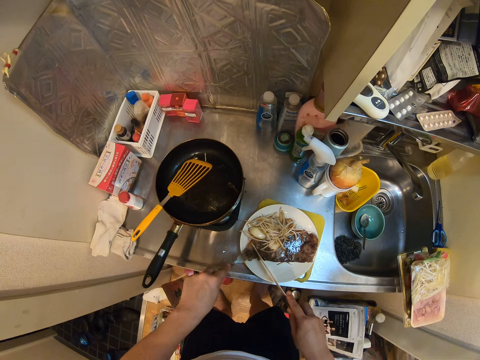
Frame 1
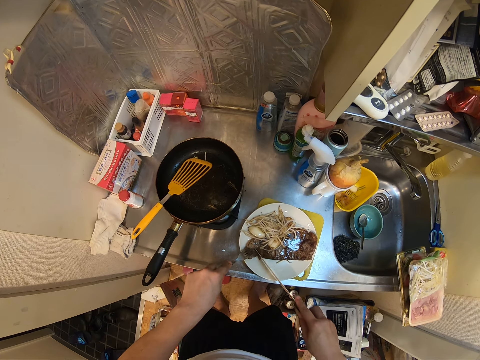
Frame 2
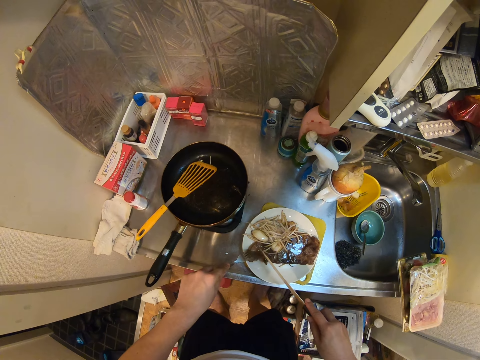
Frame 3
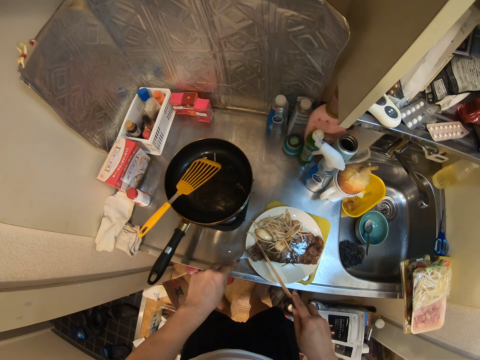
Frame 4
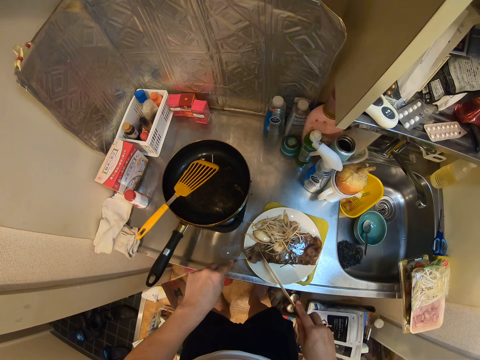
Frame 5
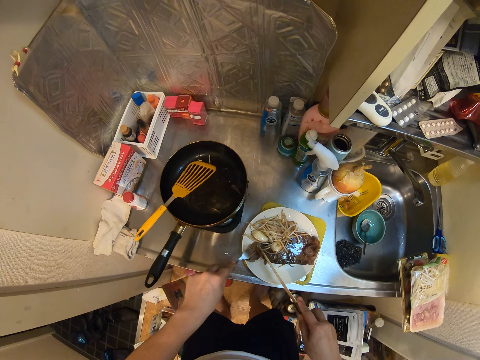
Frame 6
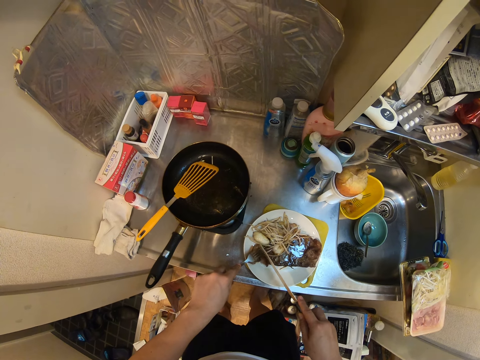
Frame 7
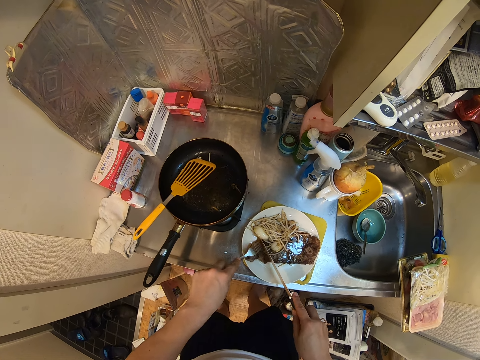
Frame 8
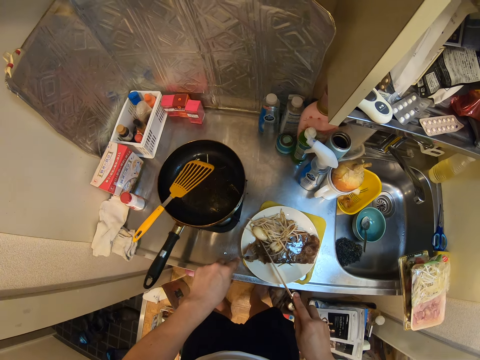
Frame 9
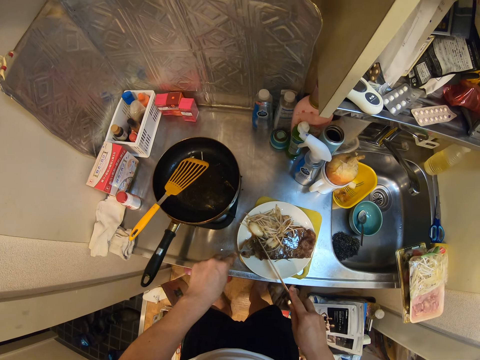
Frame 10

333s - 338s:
The camera wearer cuts the meat into pieces.

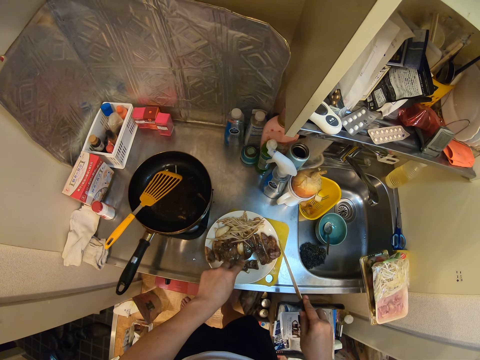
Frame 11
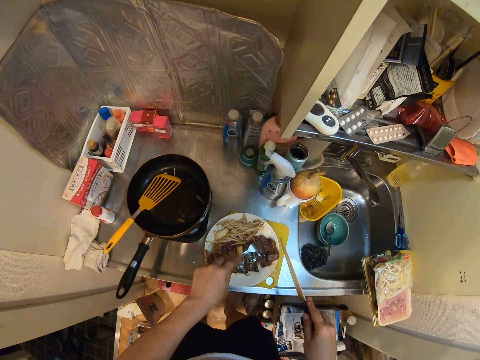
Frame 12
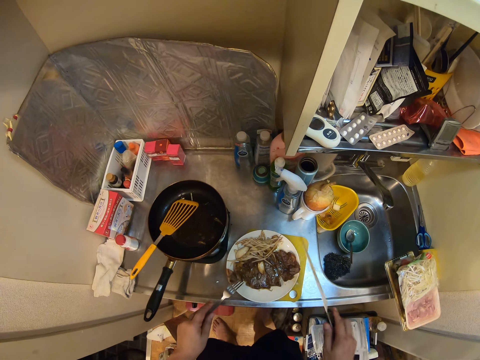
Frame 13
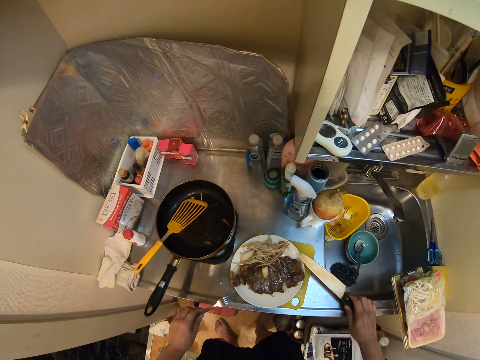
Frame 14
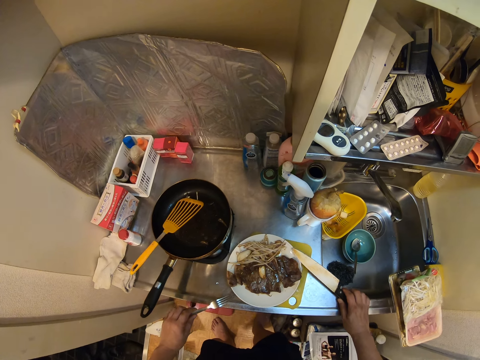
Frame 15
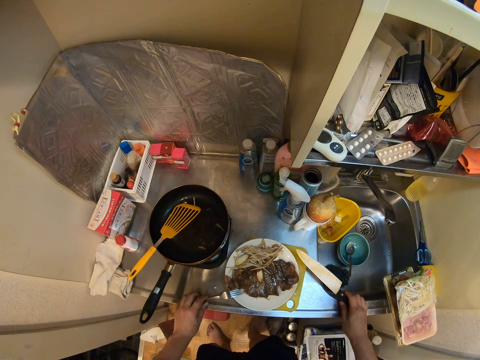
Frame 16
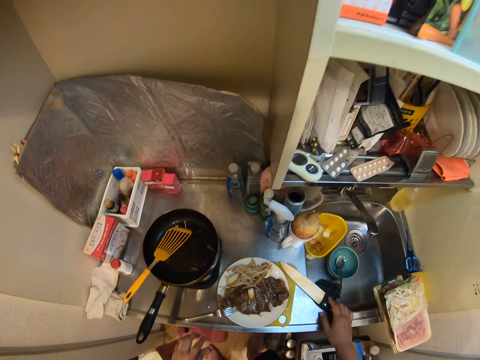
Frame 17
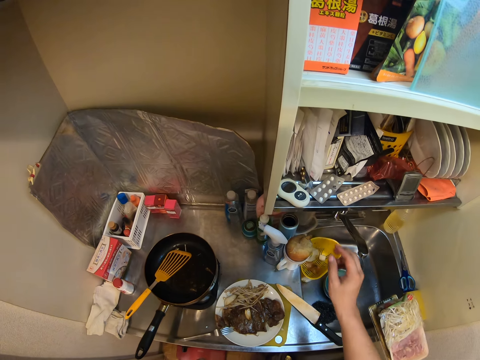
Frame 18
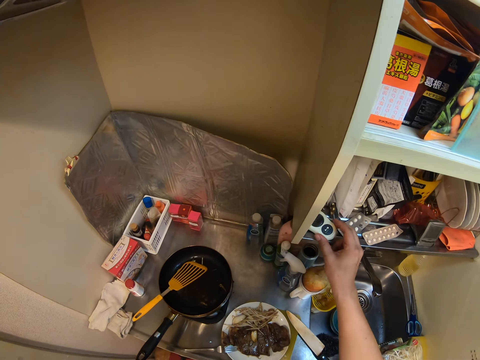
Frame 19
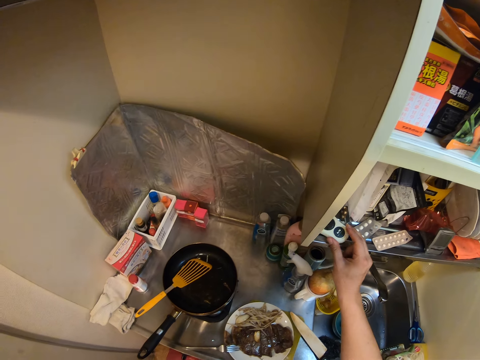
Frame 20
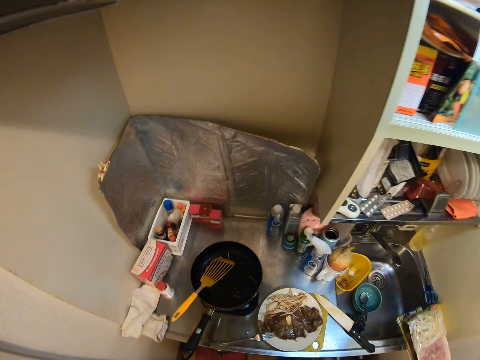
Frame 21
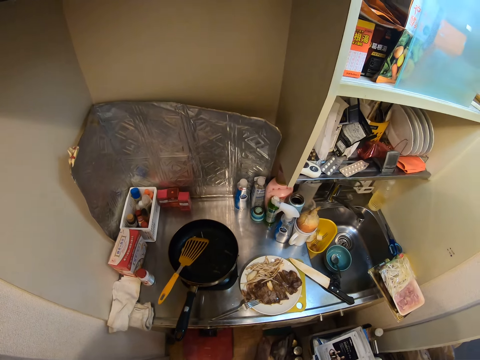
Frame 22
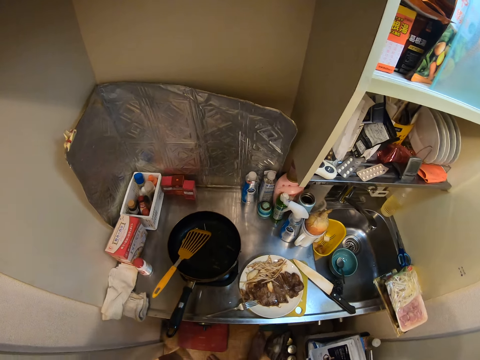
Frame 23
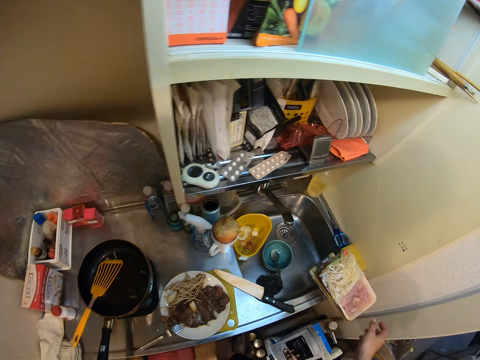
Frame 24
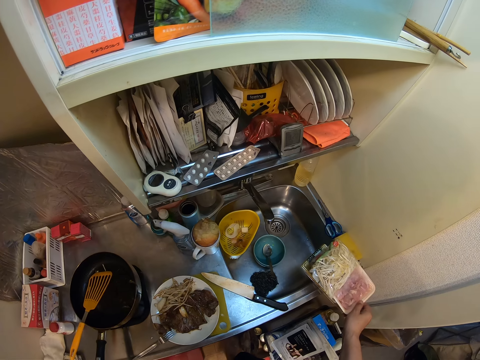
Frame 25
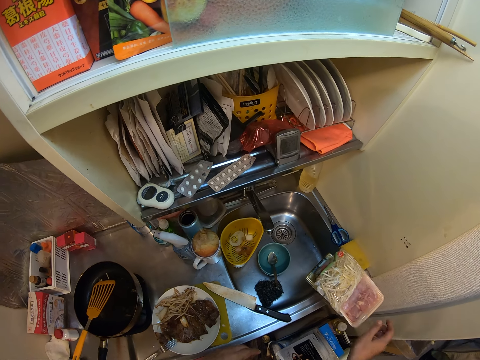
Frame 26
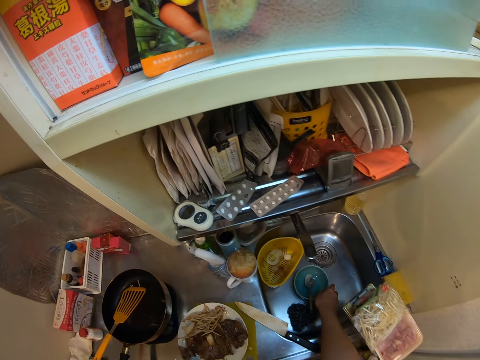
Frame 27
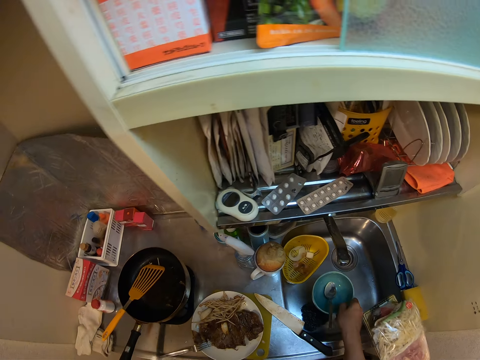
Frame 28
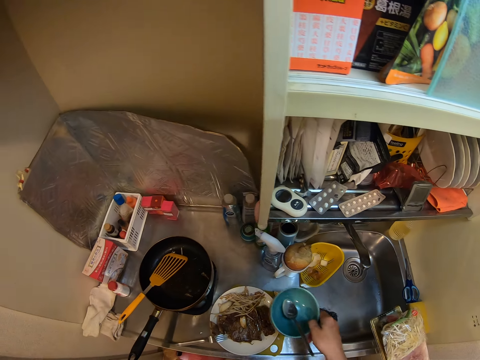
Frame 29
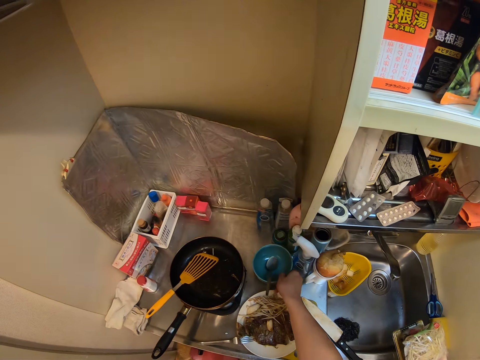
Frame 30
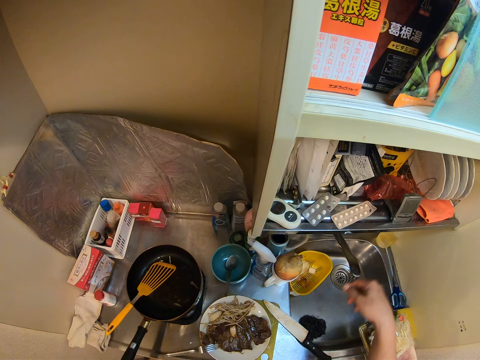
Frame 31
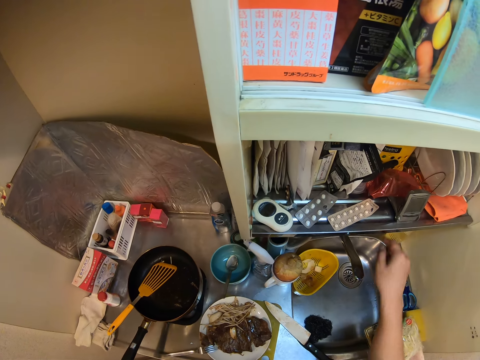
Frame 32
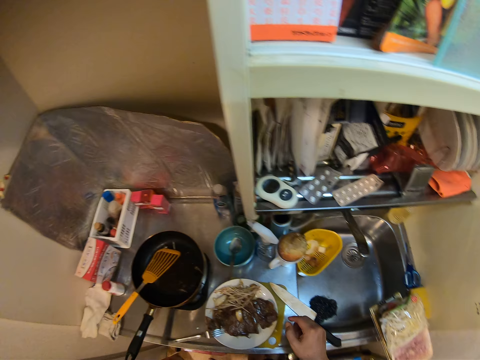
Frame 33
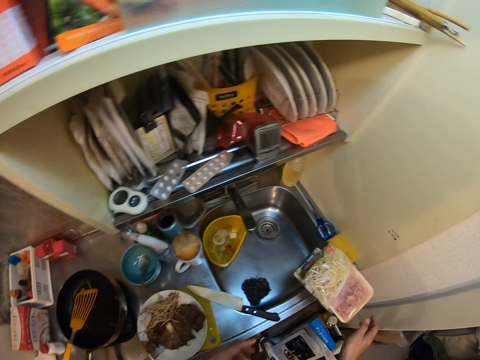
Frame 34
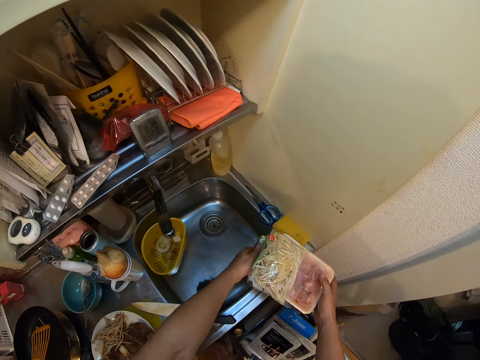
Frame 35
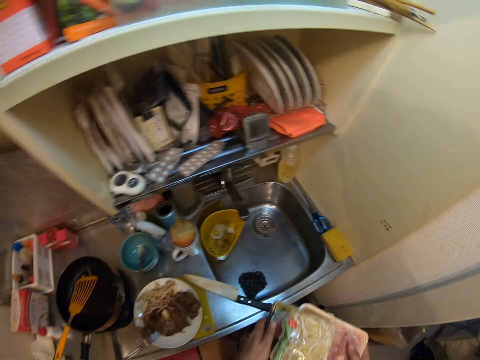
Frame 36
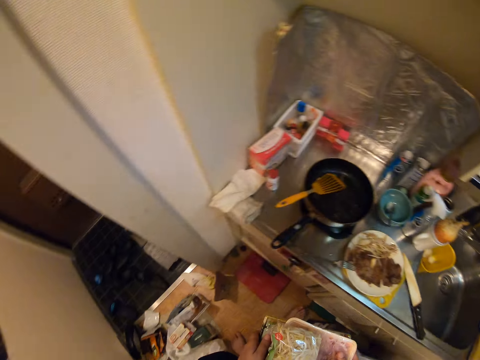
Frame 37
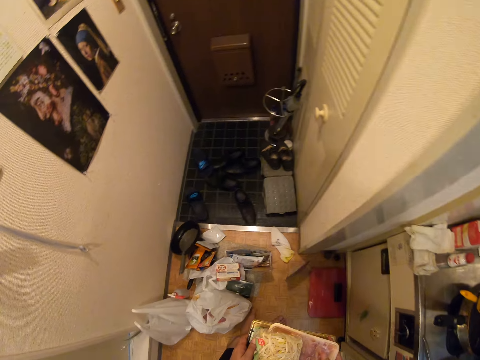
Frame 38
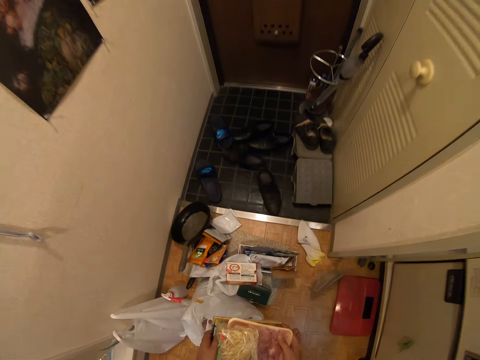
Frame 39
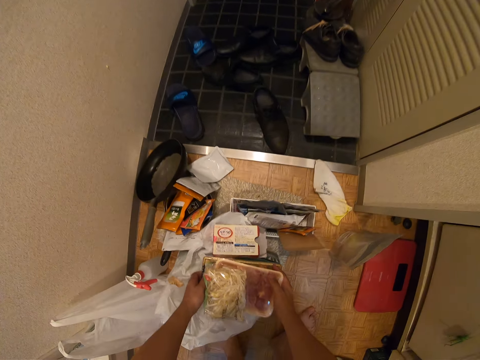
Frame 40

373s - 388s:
The camera wearer puts the knife on the kitchen countertop. They place the fork on the side of the plate. They check the stopwatch again. They pick up the stopwatch. They touch packaged food on the kitchen sink. They pick up a bowl from inside the kitchen sink. They hold the bowl from the sink. They place the bowl on the kitchen countertop. They pick up the packaged food from the edge of the kitchen sink. They put the packaged food on a nylon on the floor.

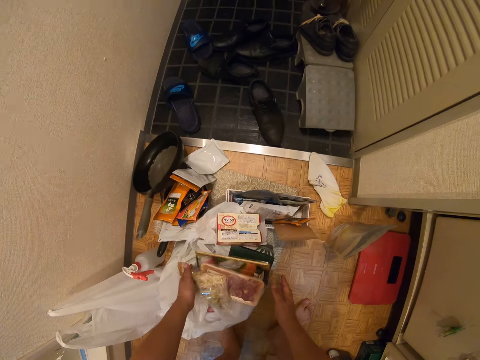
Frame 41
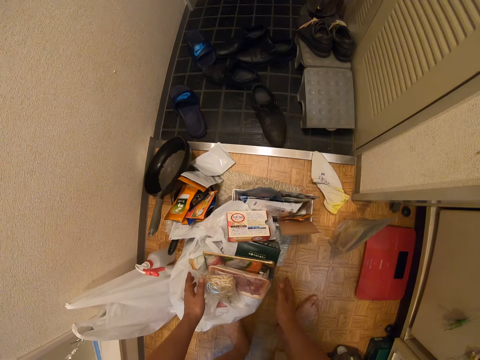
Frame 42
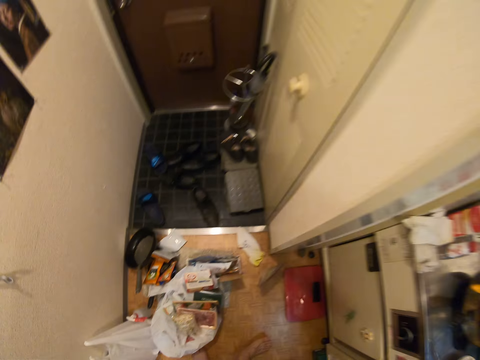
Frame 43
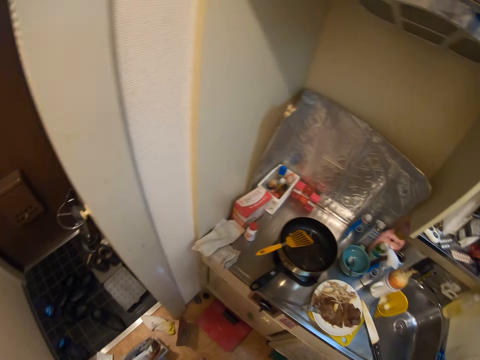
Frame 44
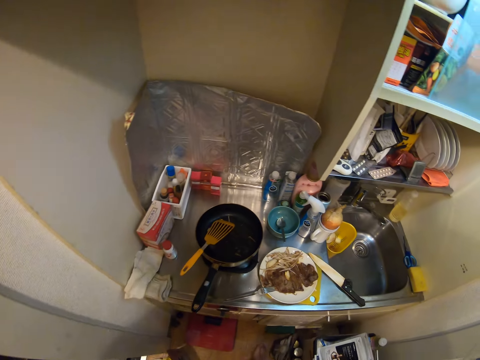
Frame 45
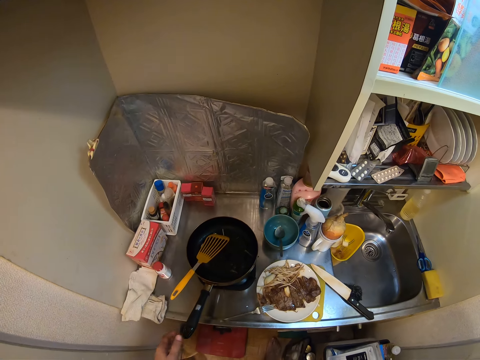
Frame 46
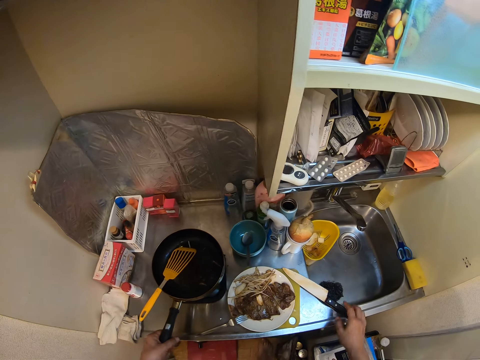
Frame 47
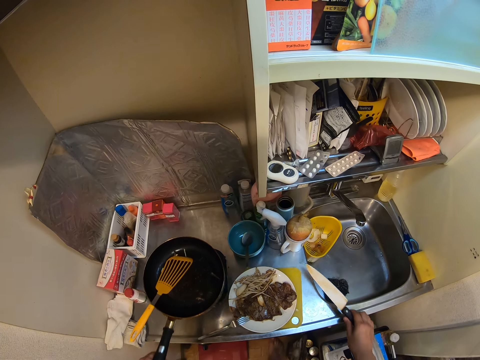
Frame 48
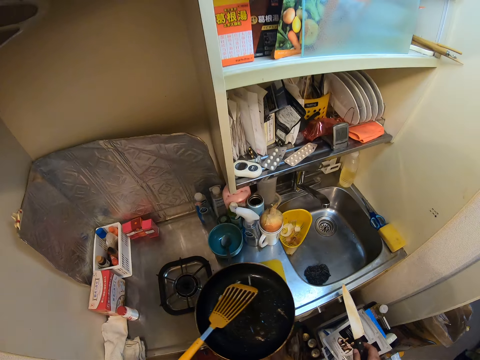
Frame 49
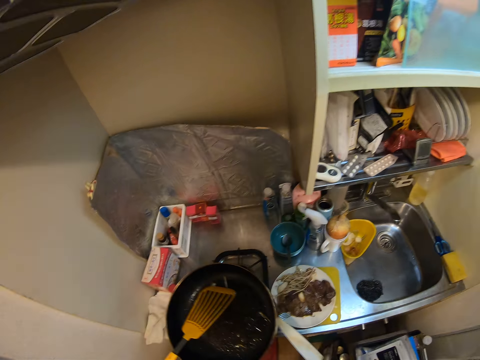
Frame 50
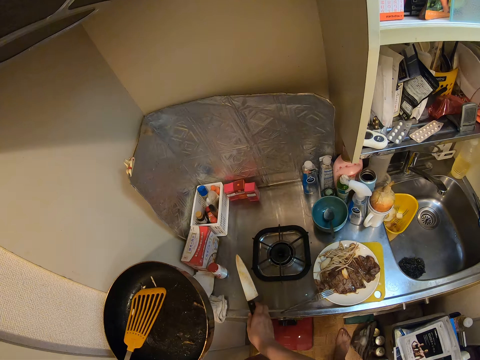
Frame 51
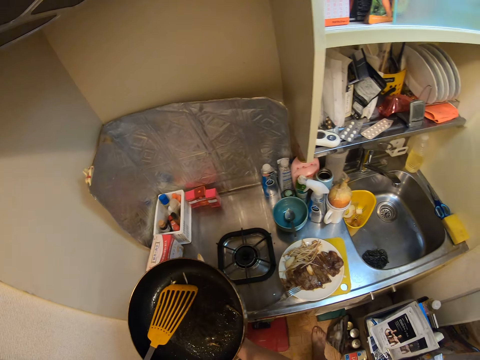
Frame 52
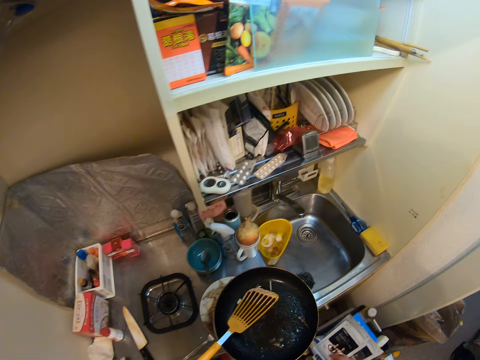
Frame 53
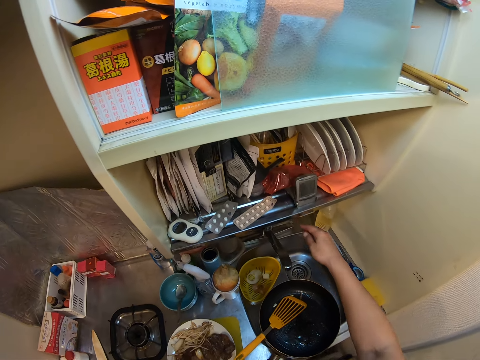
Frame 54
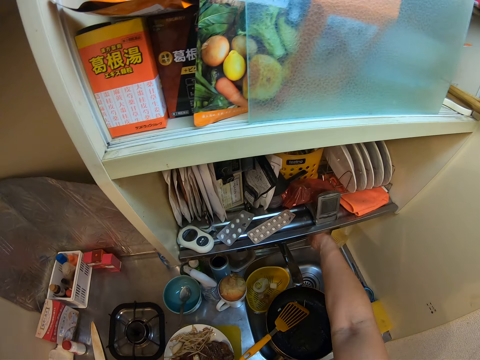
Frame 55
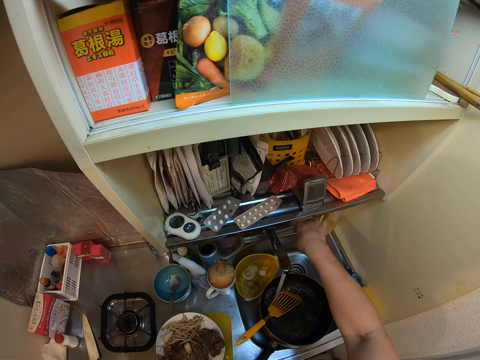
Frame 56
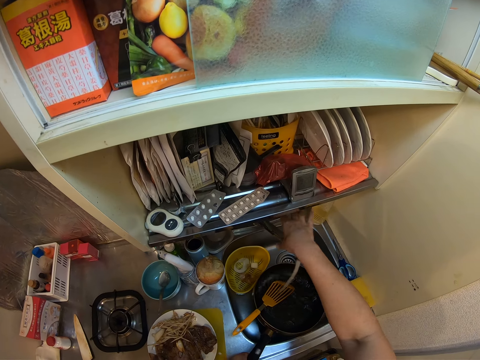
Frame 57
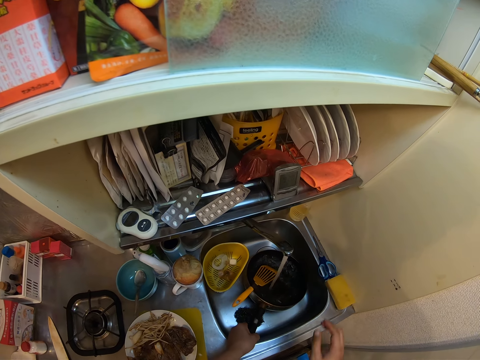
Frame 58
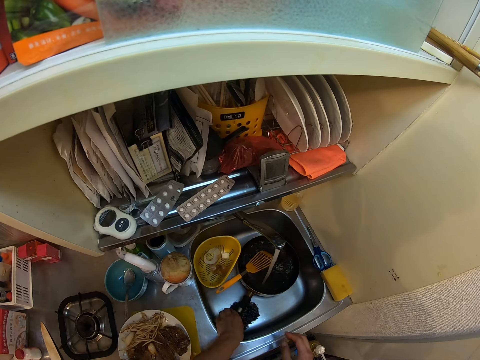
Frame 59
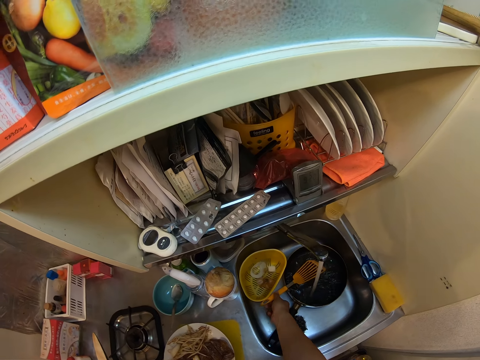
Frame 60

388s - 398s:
The camera wearer picks up the pan from the cooker. They pick up the knife from the kitchen countertop. They drop the knife on the kitchen countertop again. They put the pan inside the kitchen sink. They turn on the faucet. They turn the direction of the faucet. They wash the pan and the spatula.
